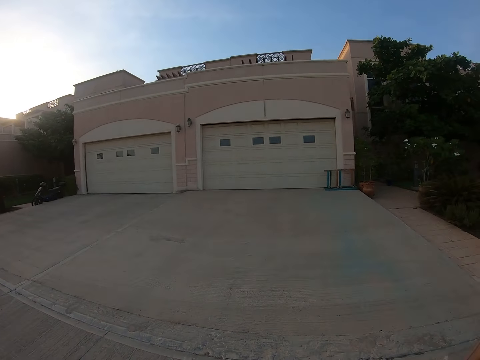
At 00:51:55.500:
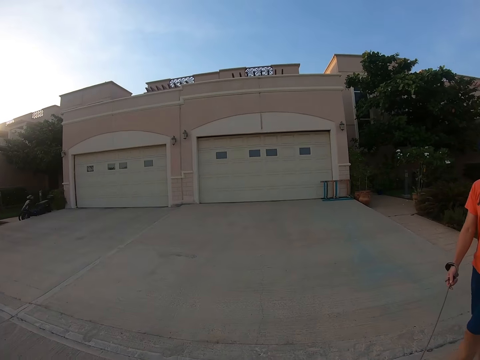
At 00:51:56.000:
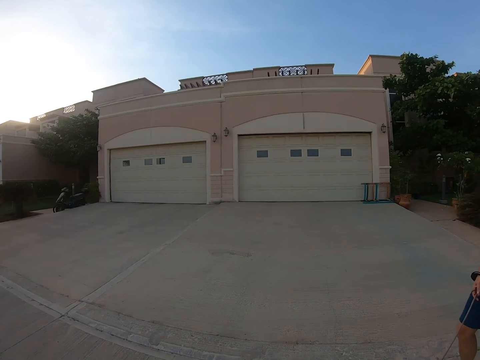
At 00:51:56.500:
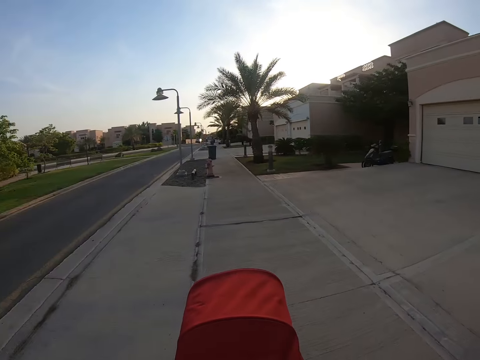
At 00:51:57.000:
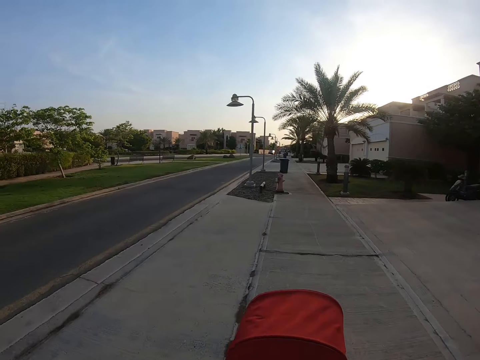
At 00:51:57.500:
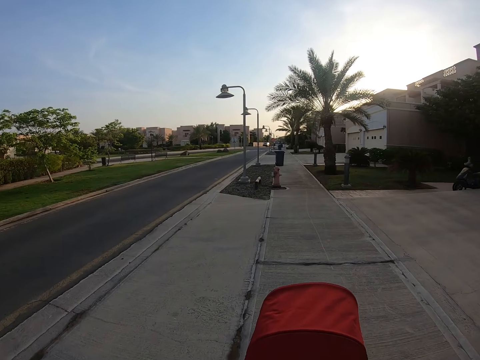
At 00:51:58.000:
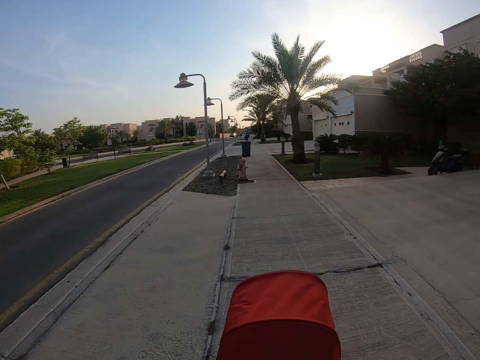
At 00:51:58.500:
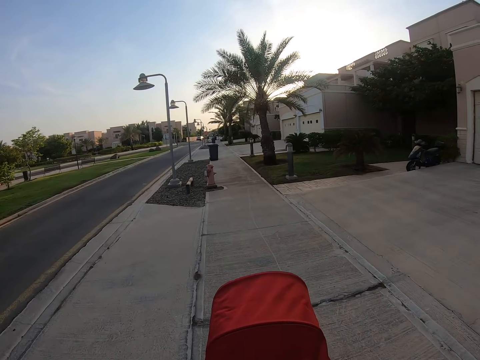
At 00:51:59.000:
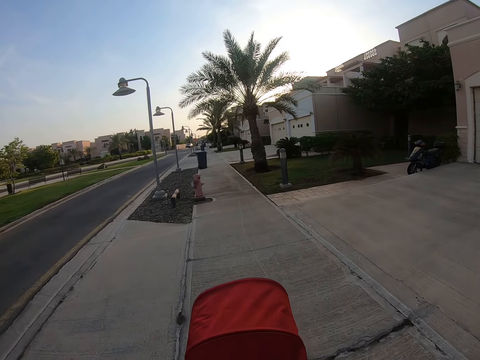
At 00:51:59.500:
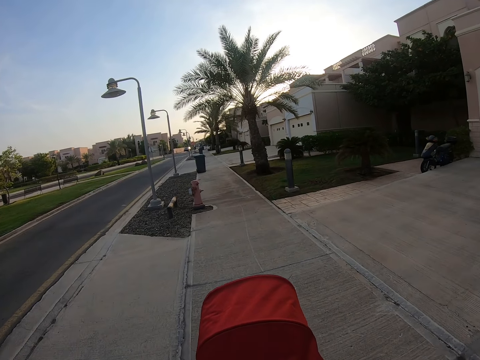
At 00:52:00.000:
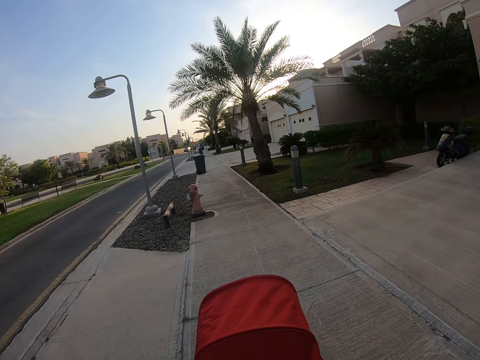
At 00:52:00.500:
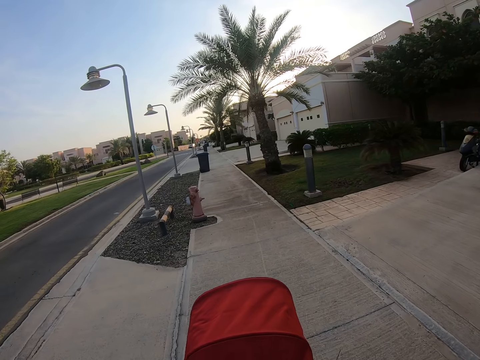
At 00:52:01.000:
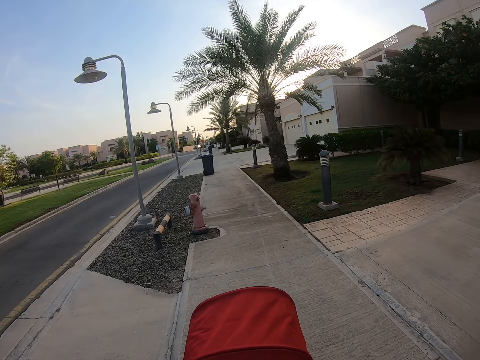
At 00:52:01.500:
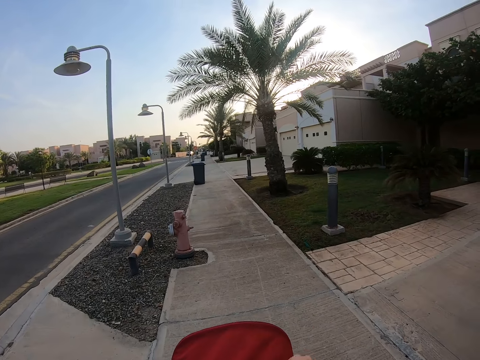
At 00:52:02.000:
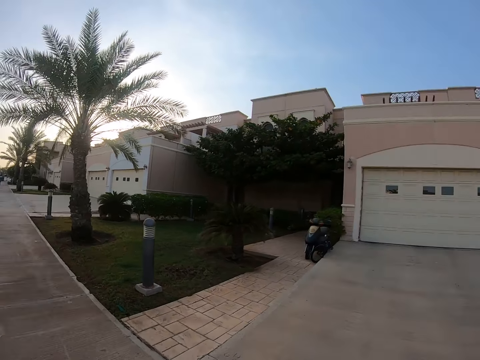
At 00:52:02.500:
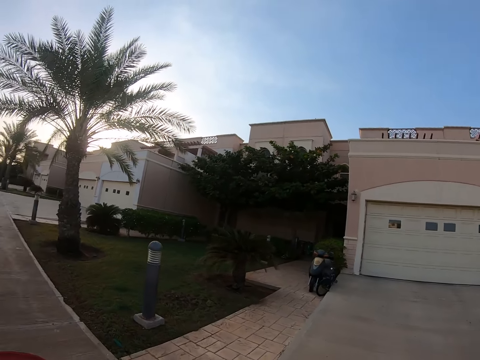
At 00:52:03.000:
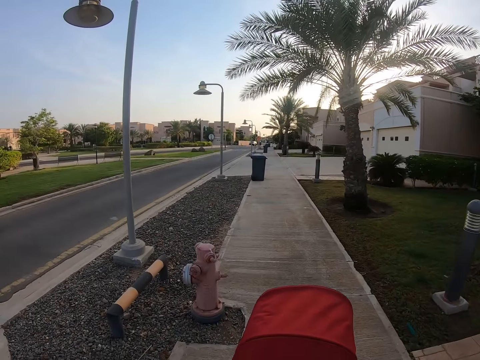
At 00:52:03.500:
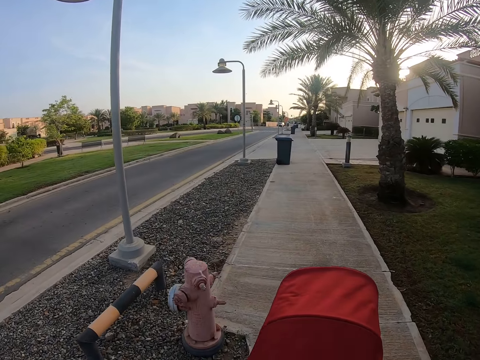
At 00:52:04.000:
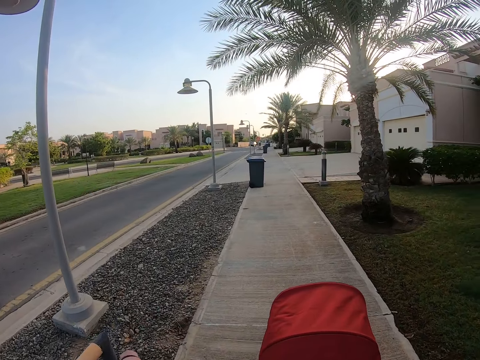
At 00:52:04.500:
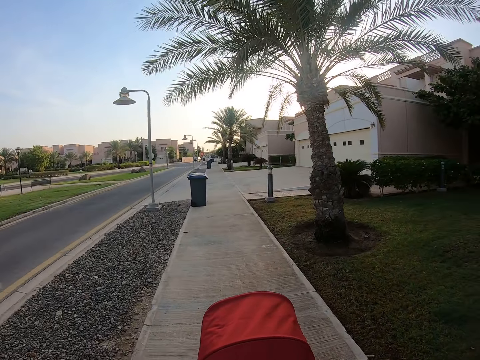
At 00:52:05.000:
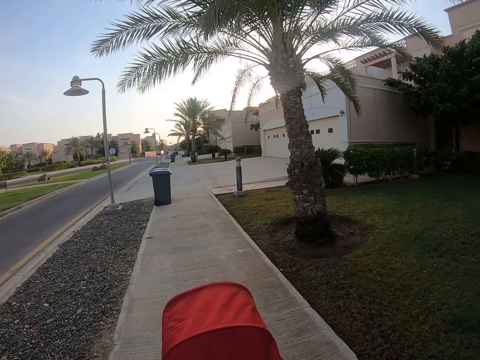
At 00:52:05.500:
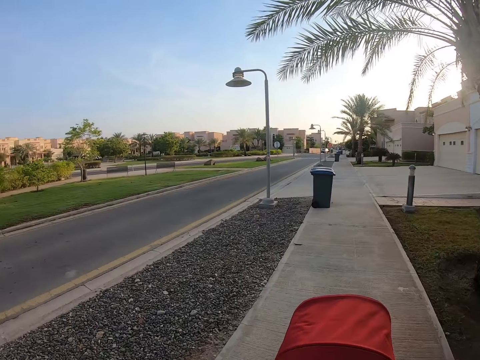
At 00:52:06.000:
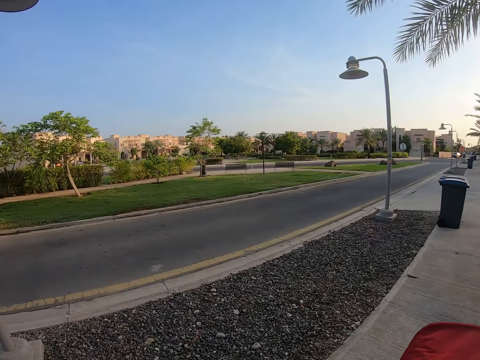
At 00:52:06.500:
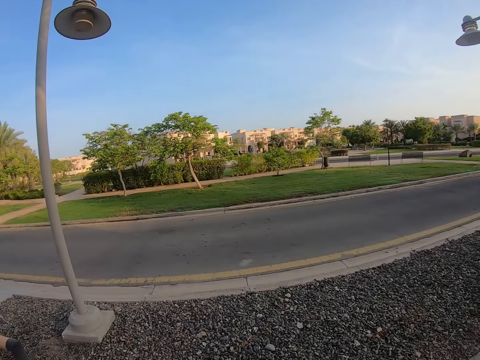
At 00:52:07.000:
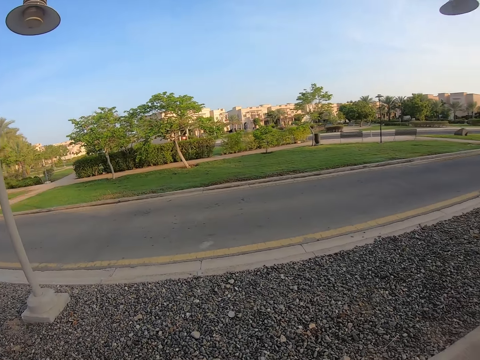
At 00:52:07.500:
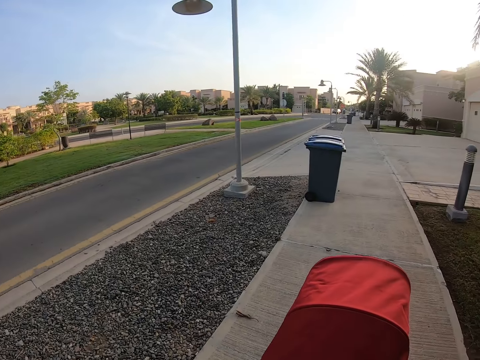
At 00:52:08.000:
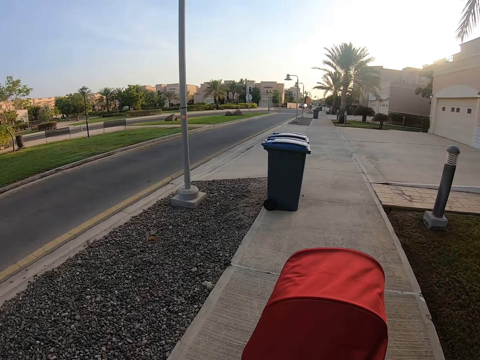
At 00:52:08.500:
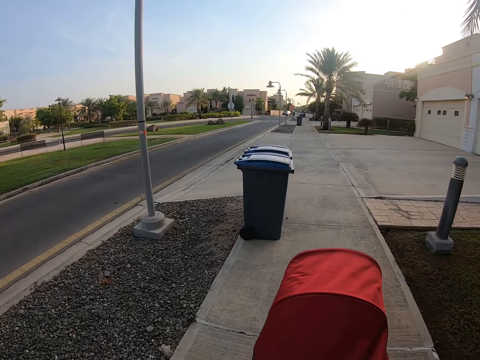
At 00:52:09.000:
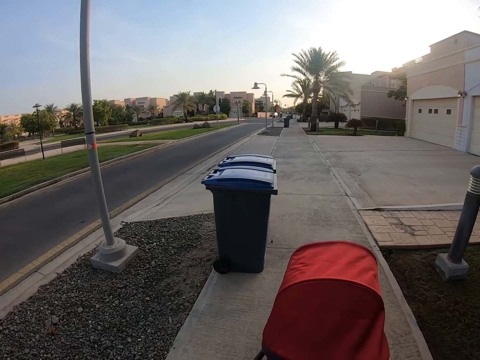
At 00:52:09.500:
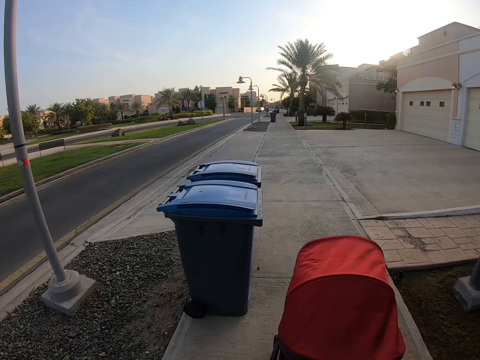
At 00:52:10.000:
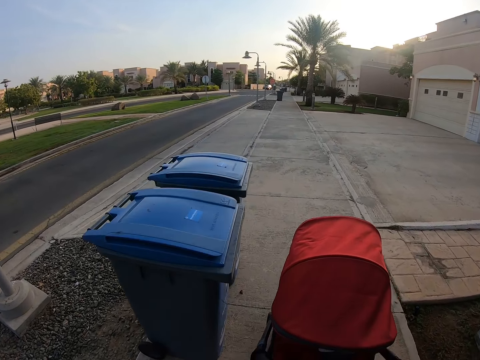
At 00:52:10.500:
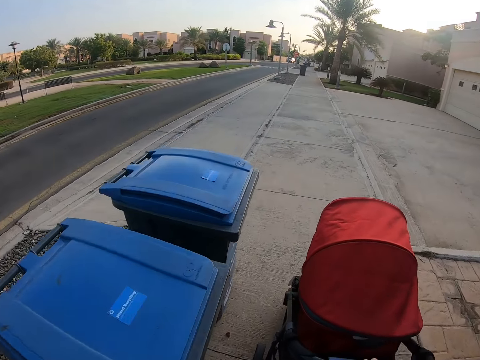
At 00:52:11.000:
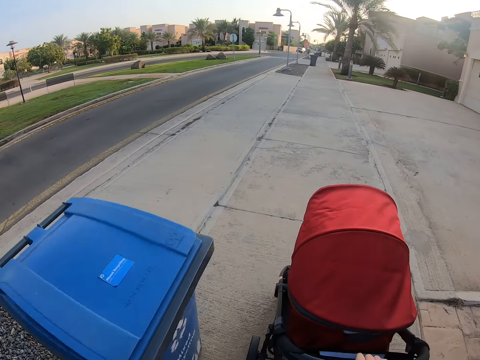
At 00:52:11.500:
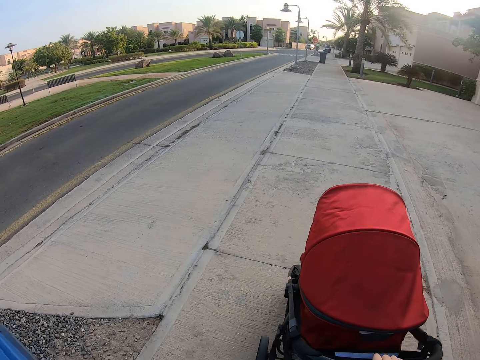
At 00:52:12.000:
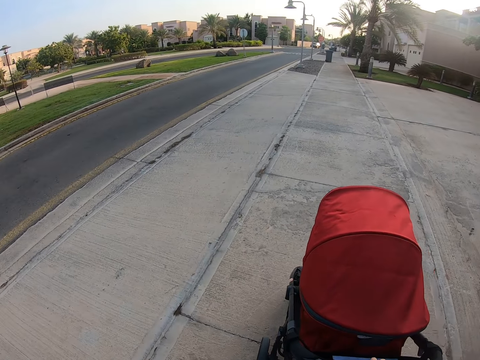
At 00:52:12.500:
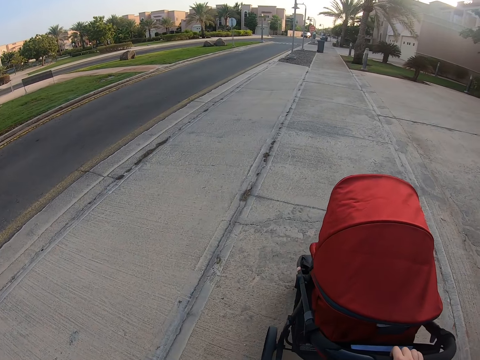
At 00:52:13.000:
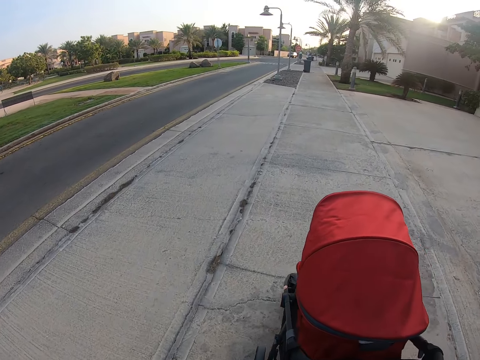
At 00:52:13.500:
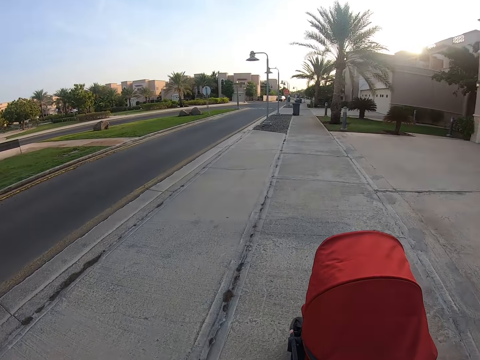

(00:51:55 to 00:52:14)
The camera wearer moves a baby stroller. They look to the right. They move the baby stroller. They look across the road on the left. They move the baby stroller.

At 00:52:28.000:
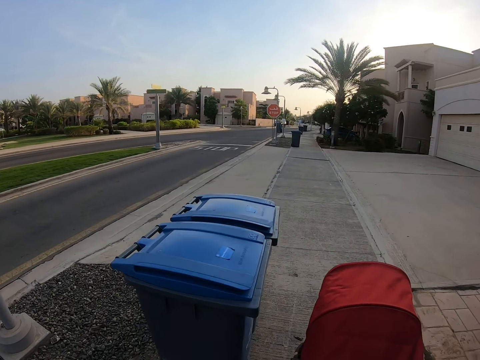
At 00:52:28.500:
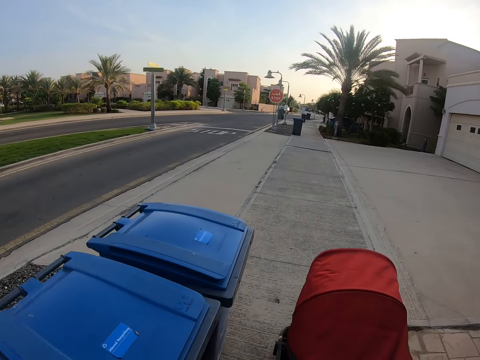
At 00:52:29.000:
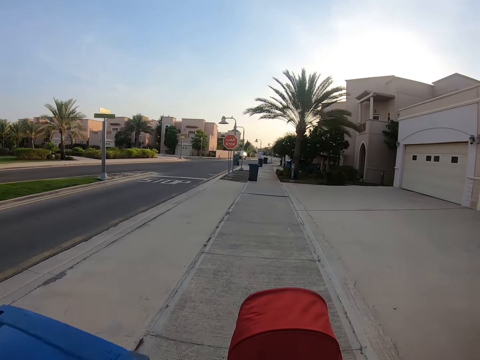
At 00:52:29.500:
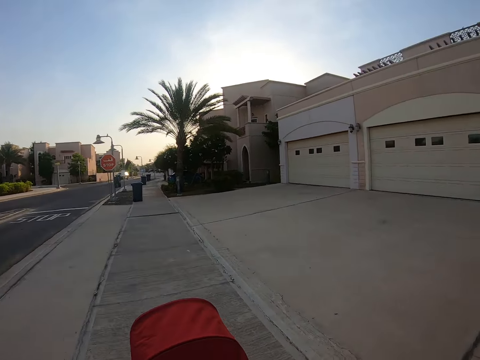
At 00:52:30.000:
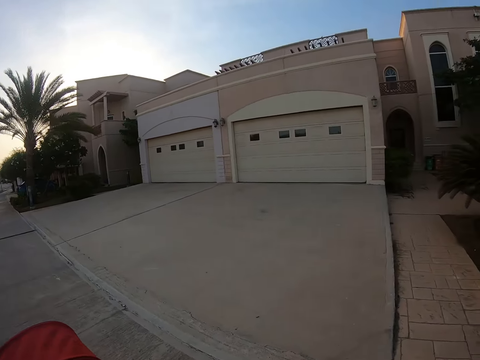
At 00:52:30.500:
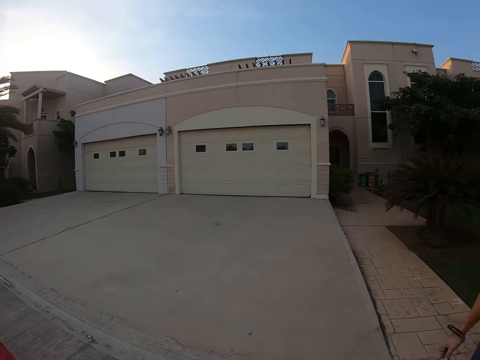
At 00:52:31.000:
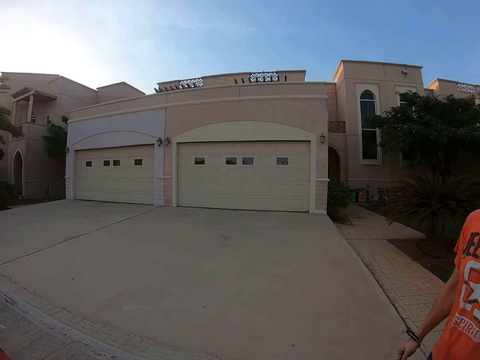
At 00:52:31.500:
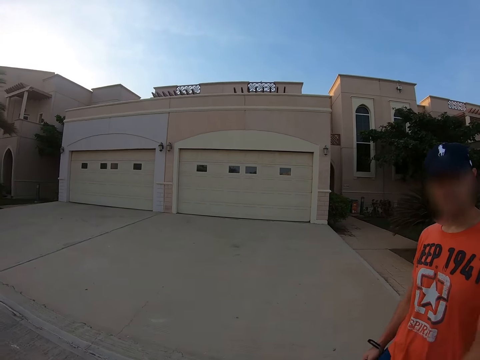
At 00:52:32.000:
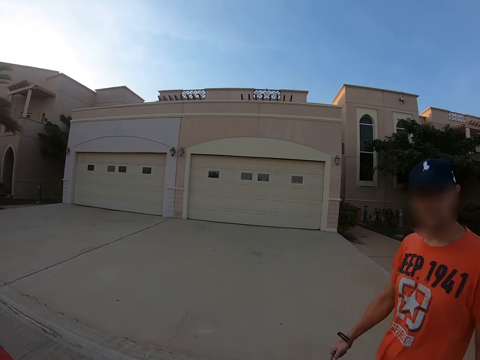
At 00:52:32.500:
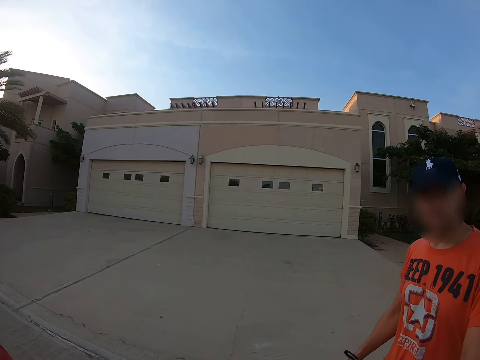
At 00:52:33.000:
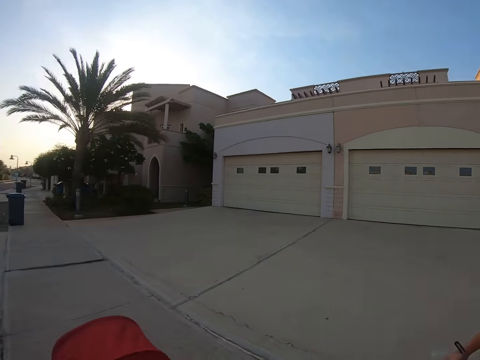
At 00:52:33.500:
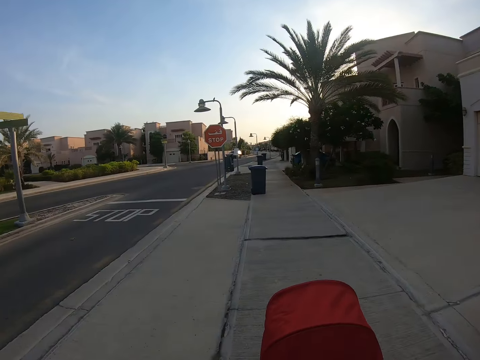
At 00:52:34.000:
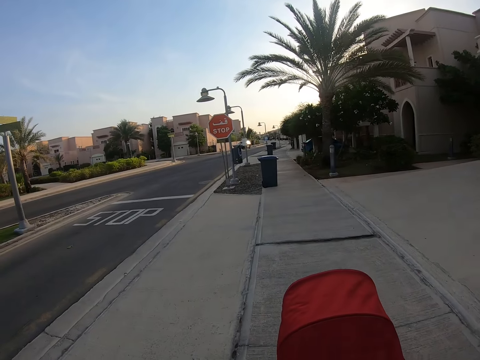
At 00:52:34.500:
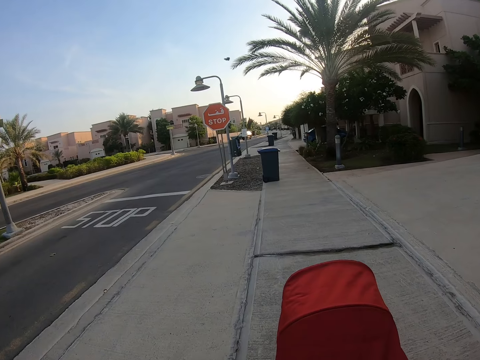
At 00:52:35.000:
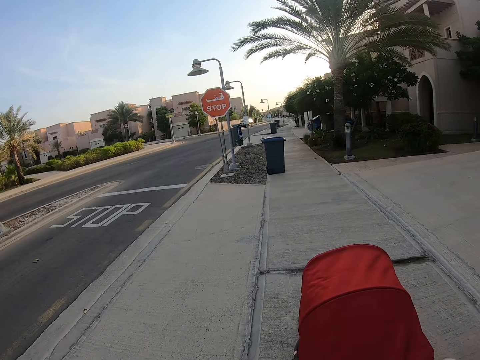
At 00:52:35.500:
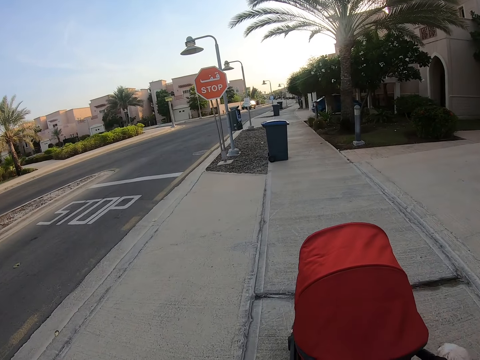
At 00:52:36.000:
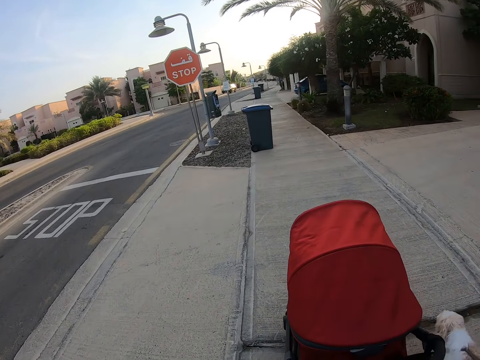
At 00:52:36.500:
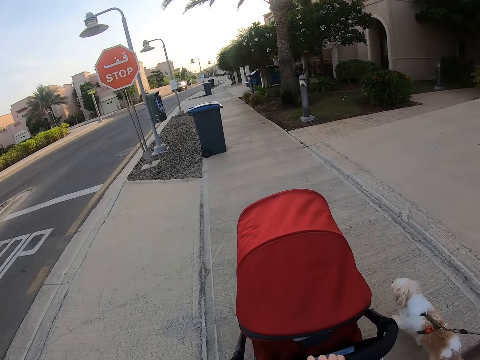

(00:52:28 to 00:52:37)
The camera wearer turns around. They look at a man. They push a baby stroller on the pathway.
